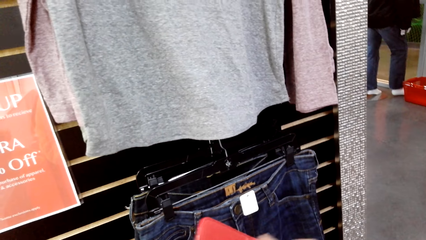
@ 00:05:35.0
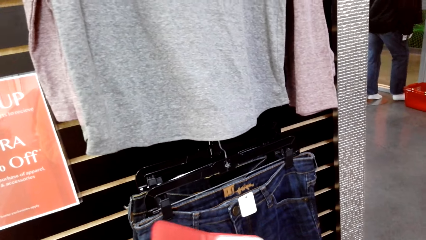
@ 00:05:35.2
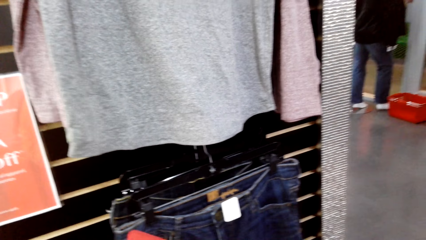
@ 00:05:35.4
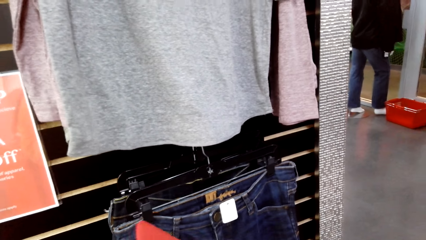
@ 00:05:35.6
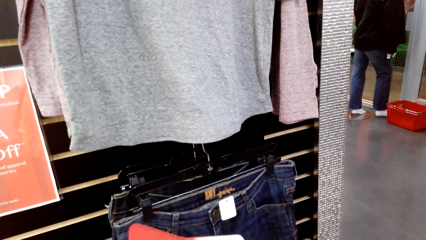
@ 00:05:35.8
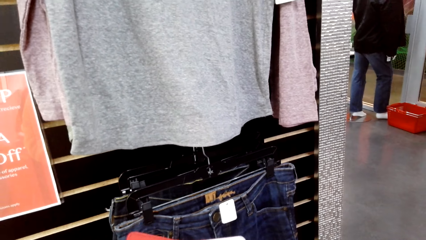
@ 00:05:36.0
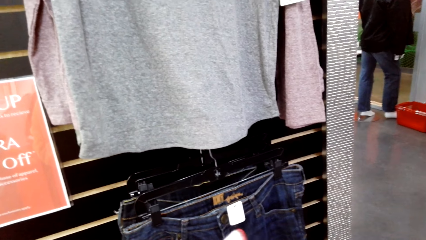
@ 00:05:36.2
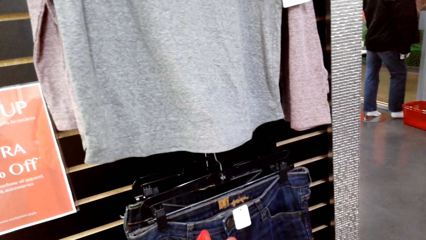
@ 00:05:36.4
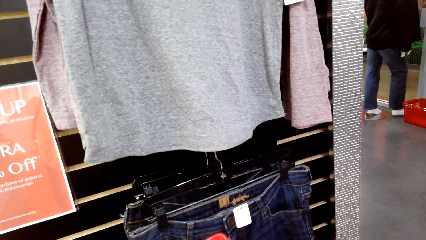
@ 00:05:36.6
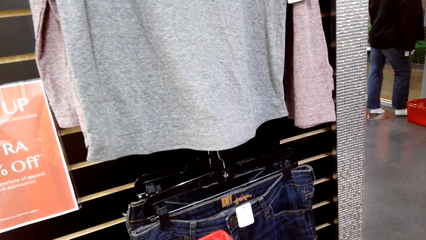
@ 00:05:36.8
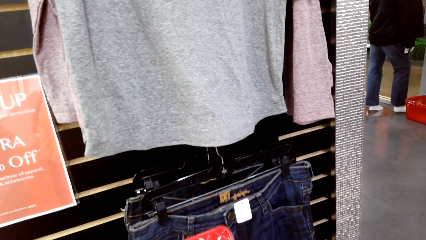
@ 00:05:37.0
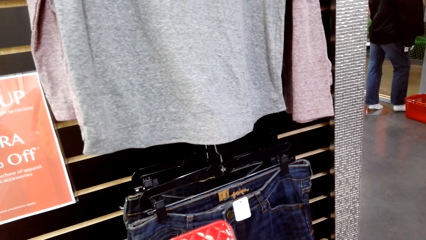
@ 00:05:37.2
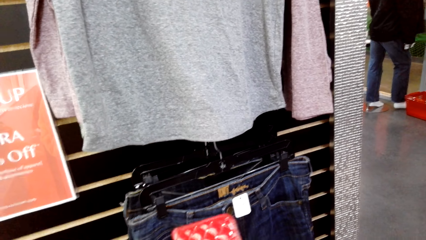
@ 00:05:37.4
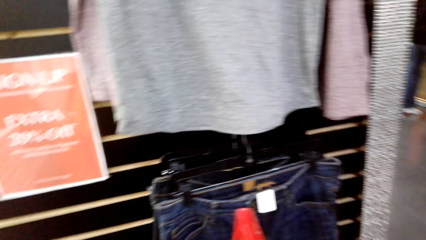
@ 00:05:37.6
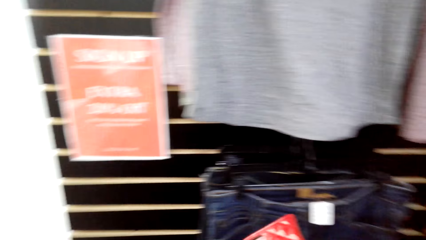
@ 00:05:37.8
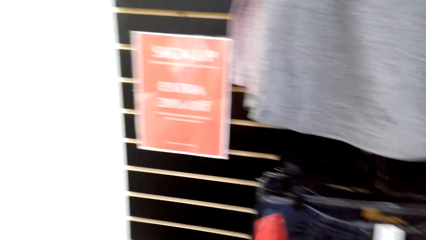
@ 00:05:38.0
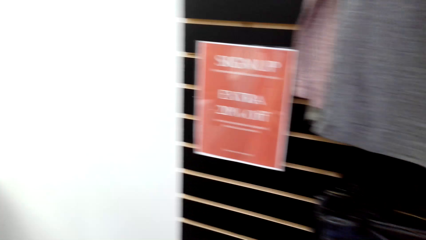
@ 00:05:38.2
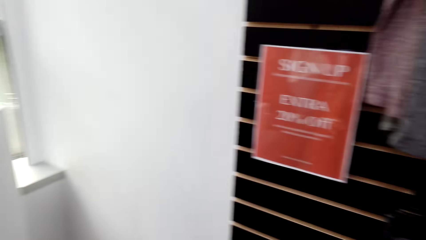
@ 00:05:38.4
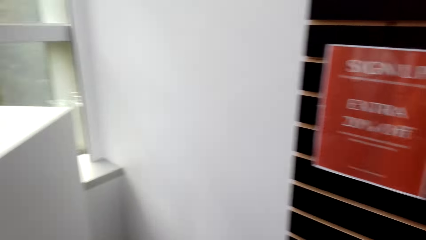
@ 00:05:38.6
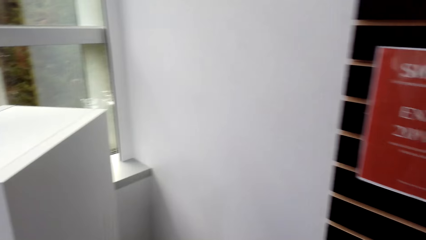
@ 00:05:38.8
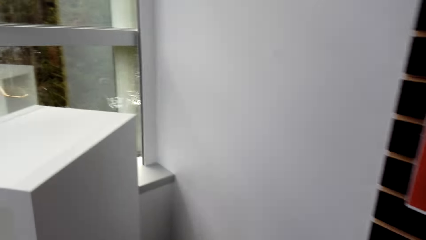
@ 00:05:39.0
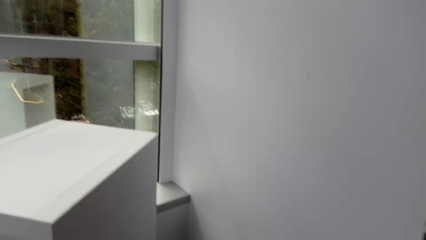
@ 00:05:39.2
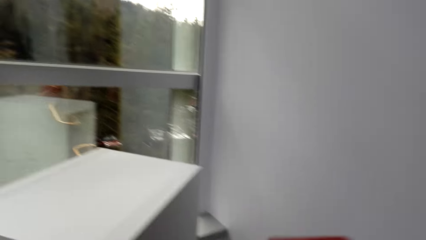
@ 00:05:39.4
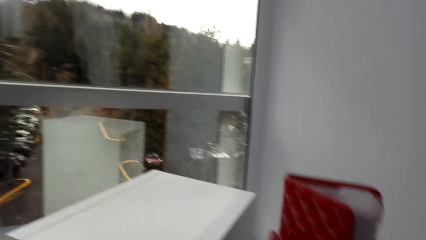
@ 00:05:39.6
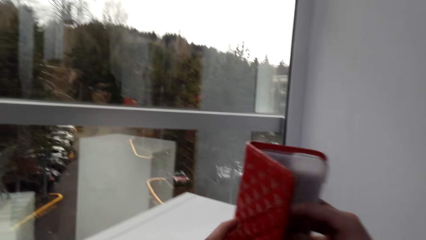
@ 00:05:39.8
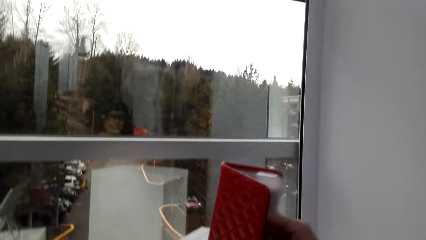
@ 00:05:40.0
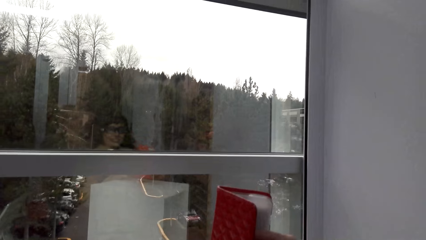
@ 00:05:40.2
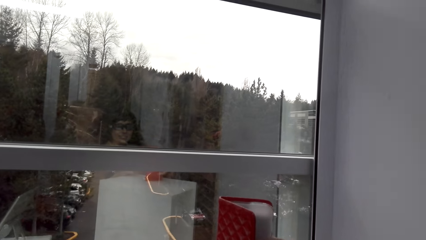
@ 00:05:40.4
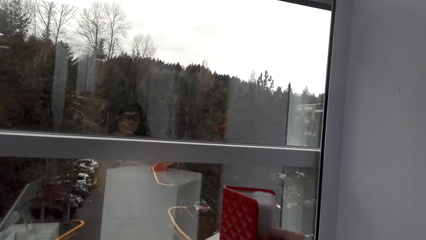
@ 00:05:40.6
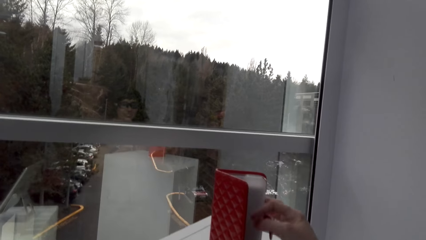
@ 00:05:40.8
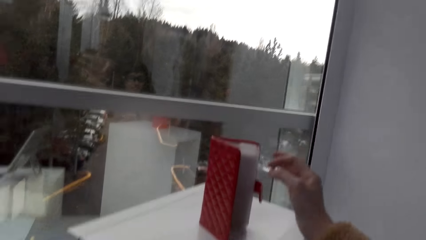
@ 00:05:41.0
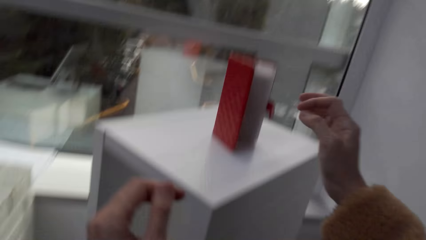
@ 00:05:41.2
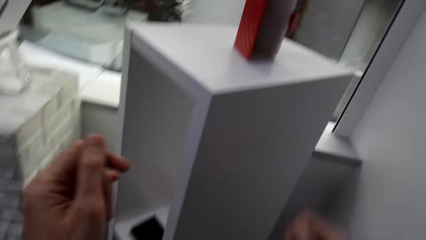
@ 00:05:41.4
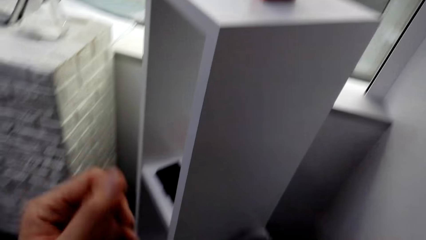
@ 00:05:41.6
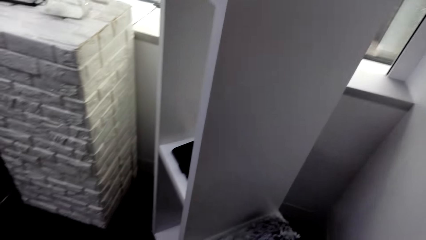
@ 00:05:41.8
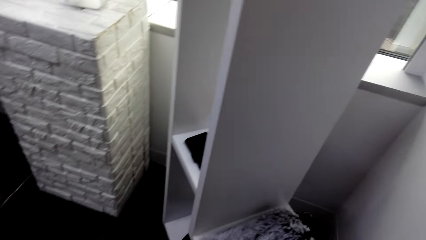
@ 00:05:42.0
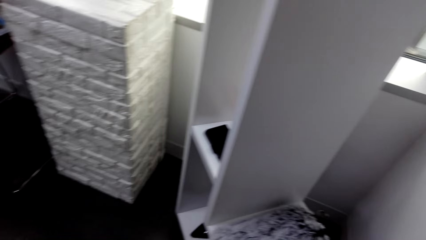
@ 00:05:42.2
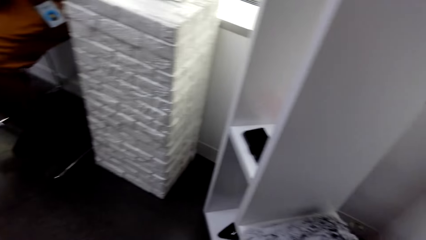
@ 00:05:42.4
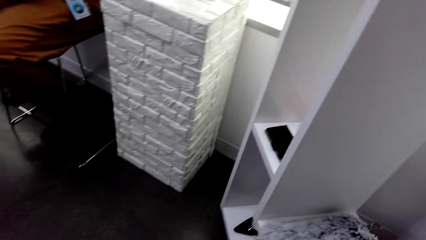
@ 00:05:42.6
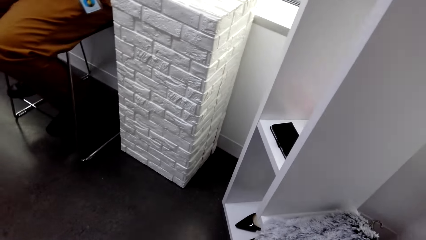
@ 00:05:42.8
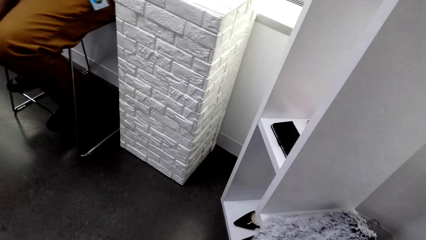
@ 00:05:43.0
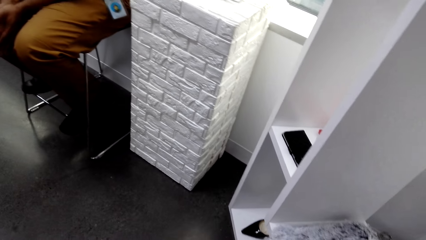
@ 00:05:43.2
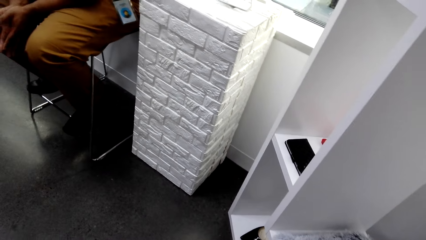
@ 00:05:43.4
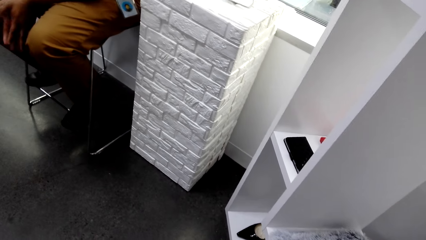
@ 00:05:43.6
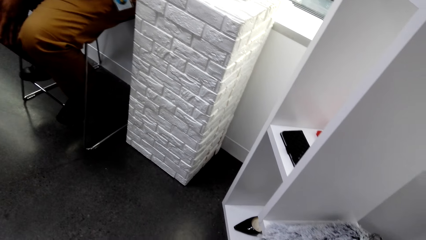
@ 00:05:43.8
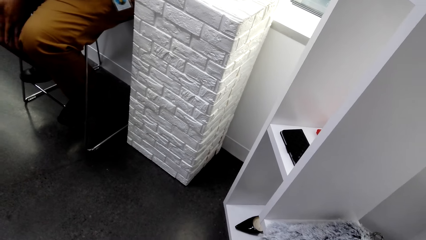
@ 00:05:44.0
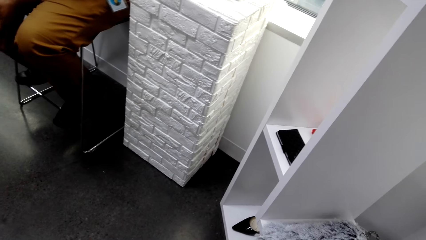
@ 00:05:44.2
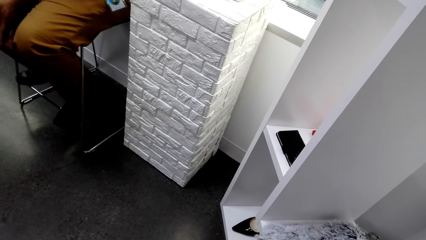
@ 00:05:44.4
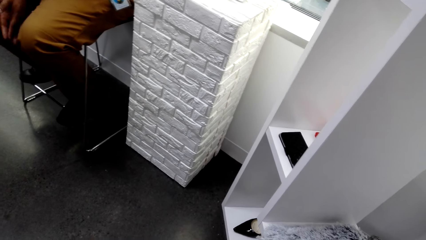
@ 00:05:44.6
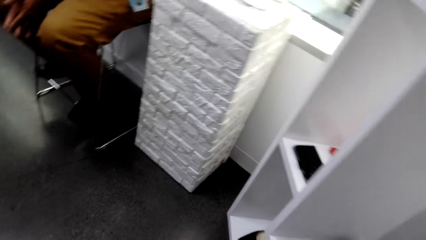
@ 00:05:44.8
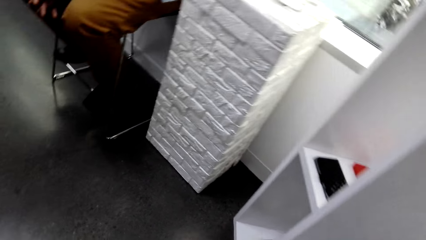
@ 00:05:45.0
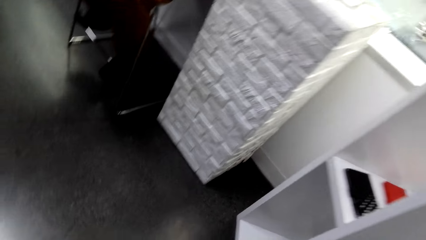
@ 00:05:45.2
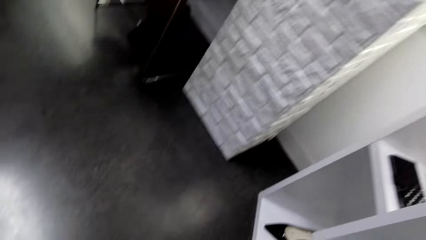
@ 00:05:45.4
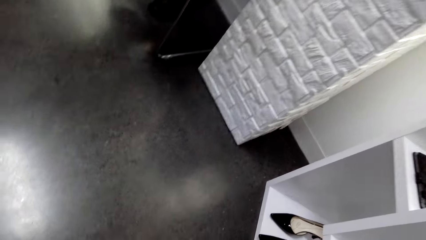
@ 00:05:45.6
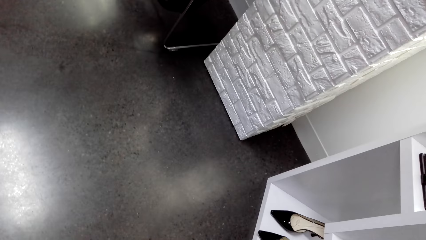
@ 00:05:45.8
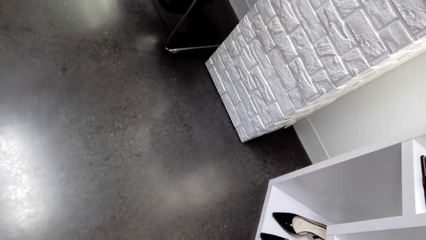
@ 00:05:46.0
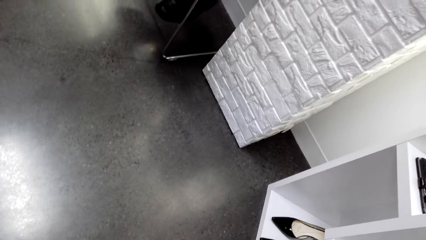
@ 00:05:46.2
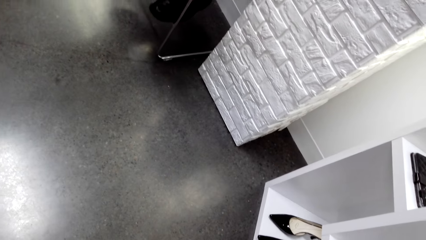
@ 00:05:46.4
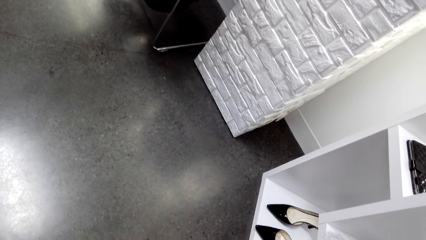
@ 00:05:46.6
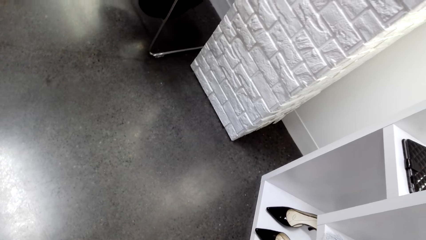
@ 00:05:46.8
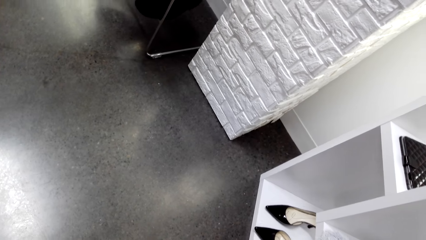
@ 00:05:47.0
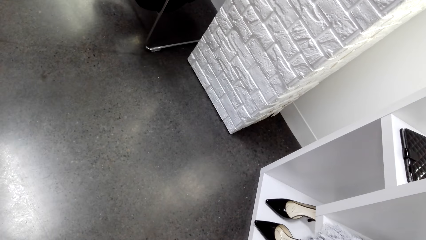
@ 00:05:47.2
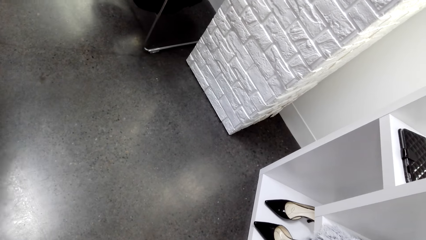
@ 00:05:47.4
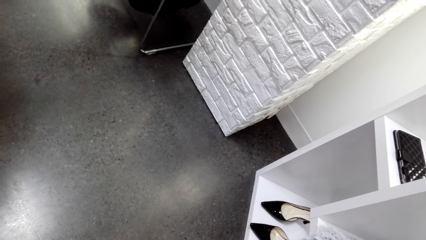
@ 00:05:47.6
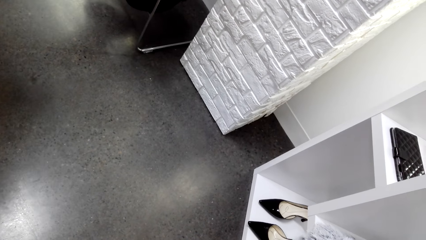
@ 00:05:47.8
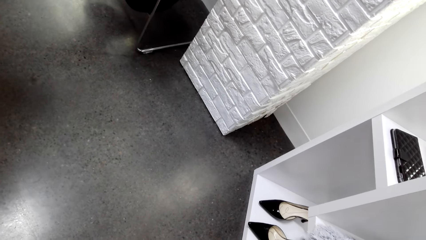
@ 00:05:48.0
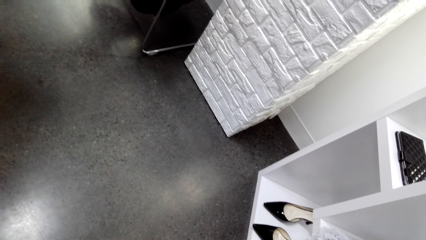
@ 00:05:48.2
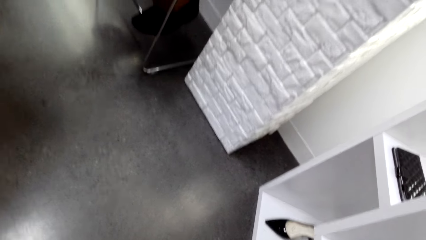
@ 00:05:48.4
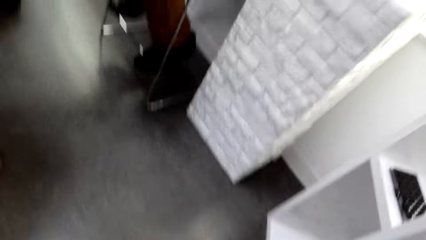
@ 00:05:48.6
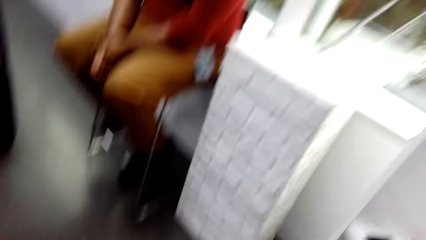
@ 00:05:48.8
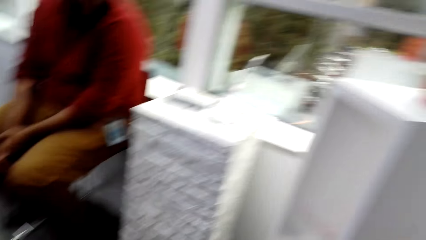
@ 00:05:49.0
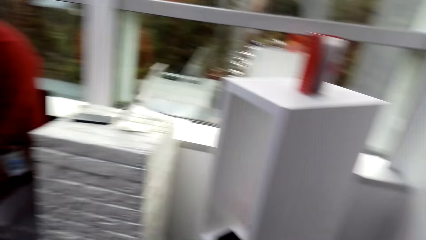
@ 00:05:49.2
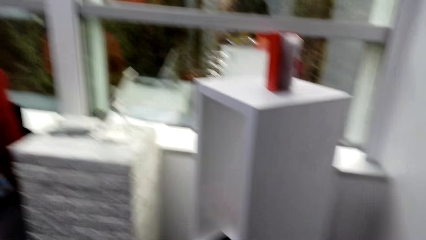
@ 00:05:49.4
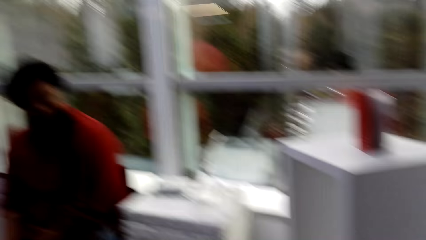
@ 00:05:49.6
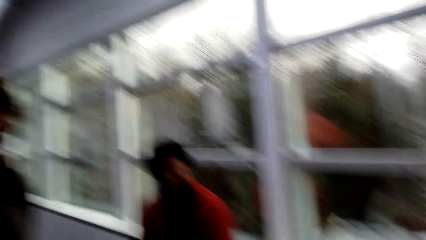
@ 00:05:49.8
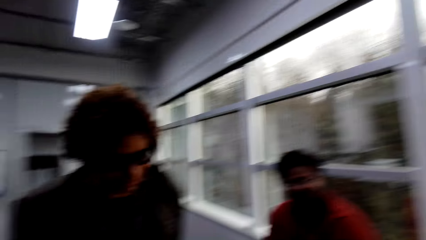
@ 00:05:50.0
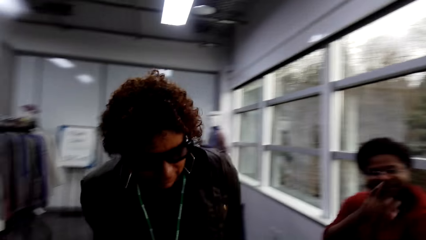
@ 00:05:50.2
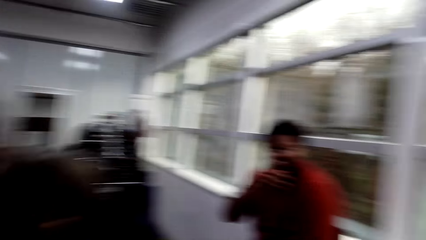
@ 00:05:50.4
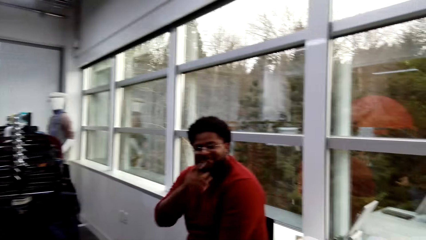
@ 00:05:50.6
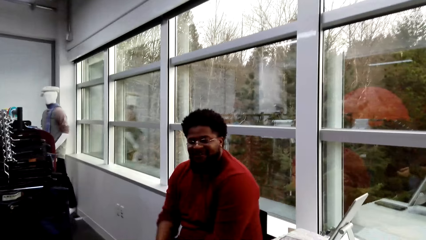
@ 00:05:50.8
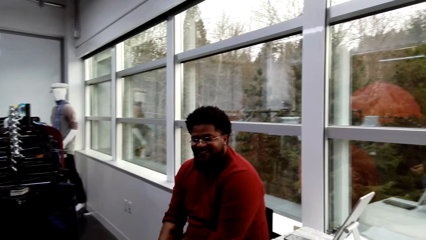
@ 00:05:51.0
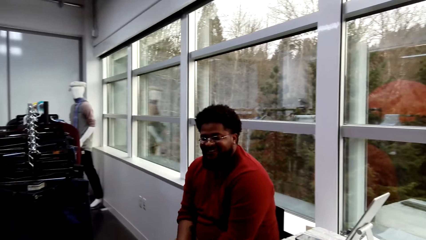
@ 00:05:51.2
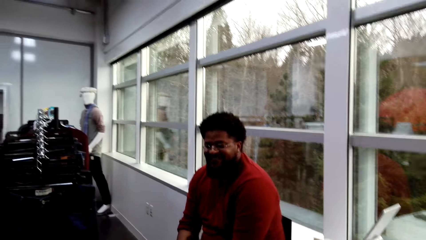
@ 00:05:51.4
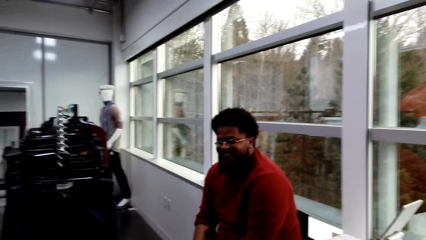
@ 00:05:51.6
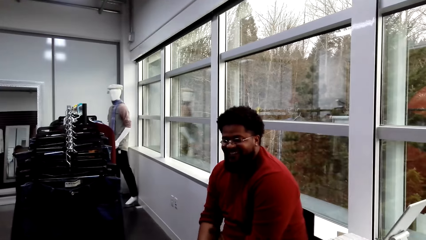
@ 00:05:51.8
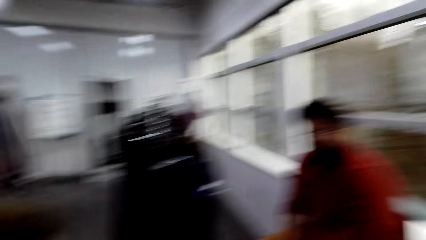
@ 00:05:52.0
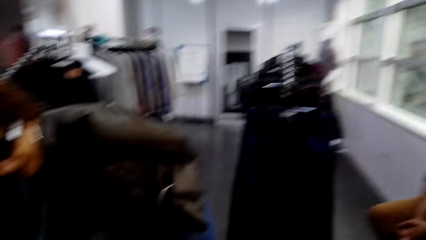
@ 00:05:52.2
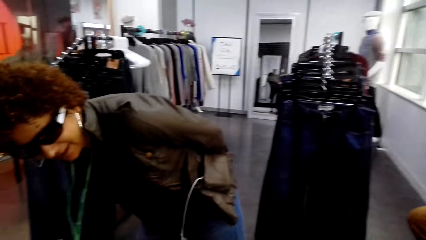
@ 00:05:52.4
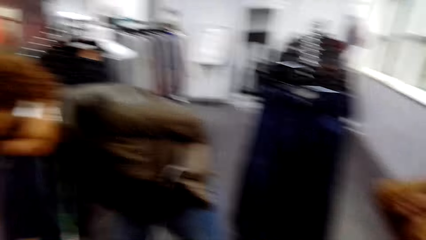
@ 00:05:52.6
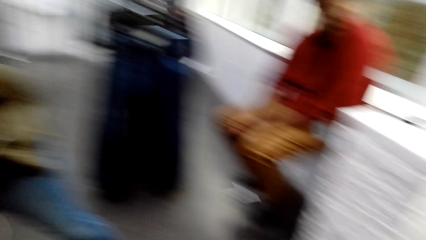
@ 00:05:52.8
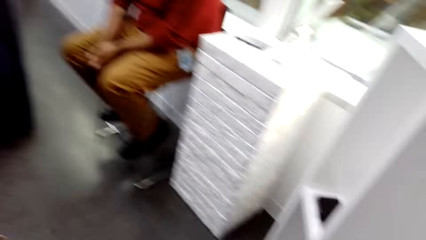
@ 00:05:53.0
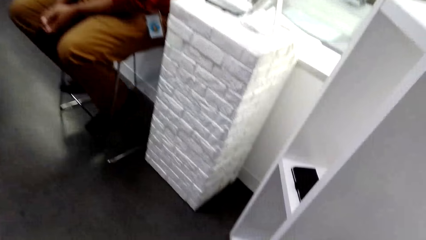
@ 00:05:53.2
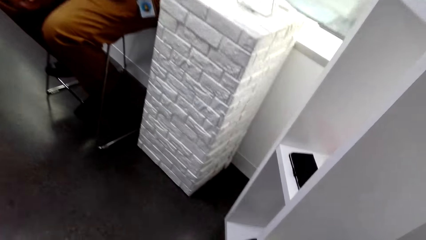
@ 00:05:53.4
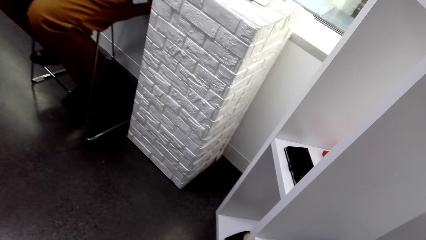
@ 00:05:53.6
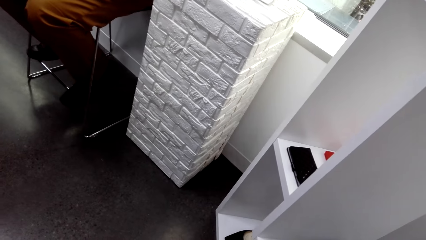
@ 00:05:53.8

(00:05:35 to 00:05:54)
The camera wearer places the purse on the top surface. They walk in the cloth shop and interact with a person and a woman. The seller talks to the buyer.
